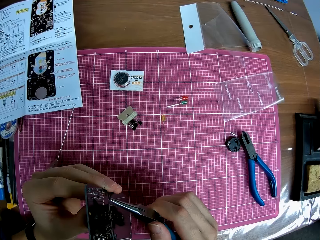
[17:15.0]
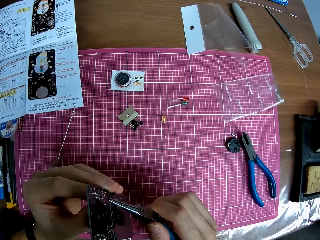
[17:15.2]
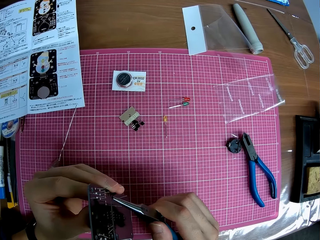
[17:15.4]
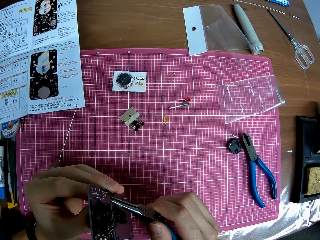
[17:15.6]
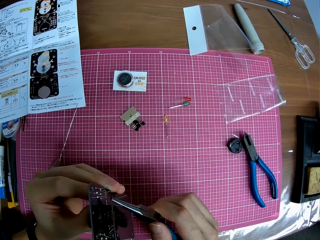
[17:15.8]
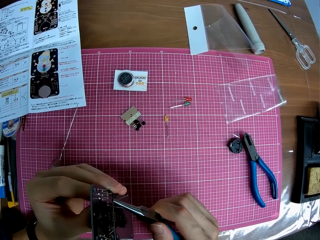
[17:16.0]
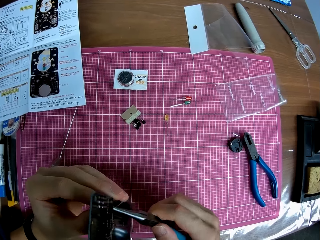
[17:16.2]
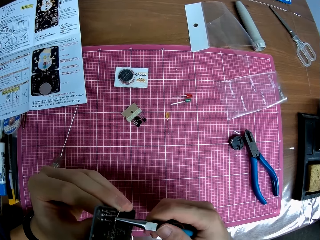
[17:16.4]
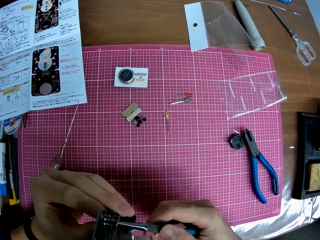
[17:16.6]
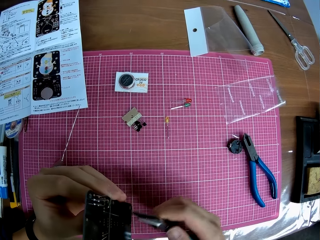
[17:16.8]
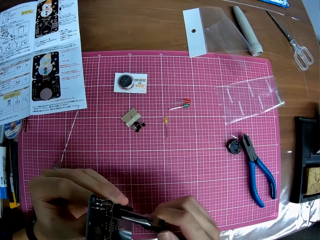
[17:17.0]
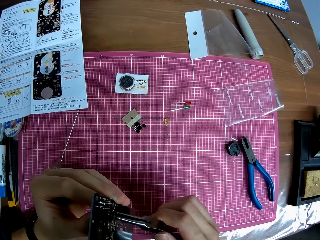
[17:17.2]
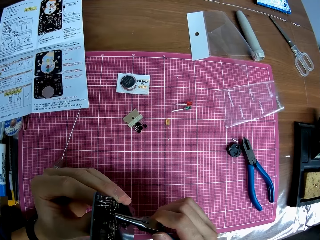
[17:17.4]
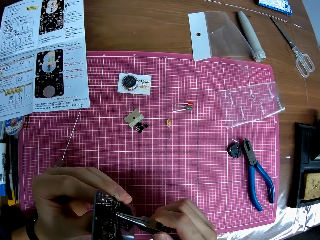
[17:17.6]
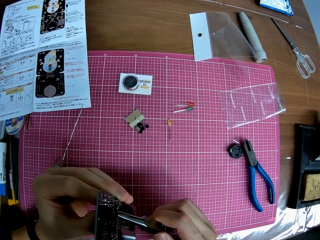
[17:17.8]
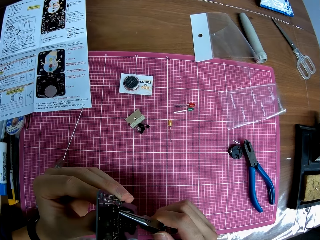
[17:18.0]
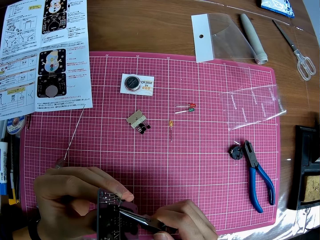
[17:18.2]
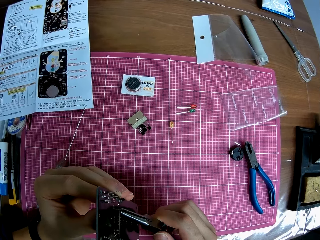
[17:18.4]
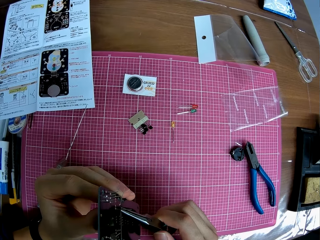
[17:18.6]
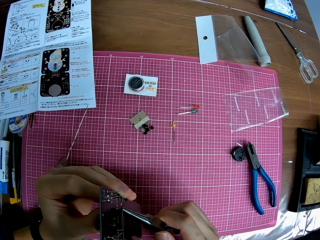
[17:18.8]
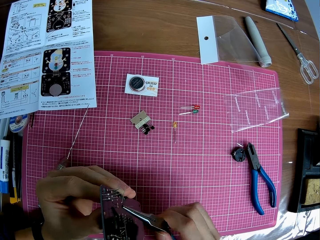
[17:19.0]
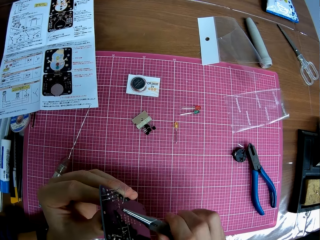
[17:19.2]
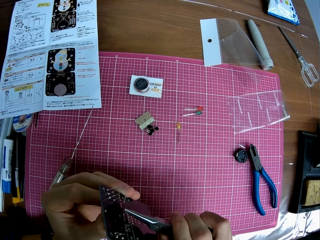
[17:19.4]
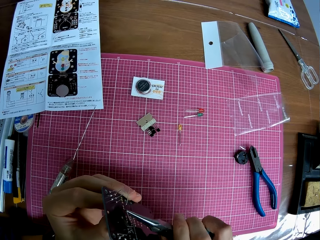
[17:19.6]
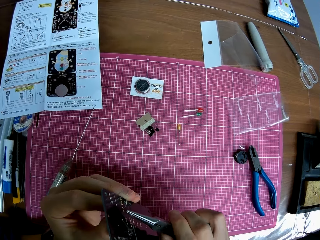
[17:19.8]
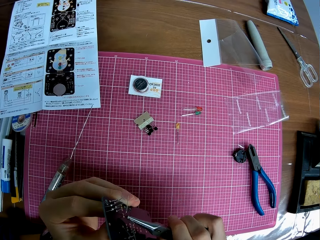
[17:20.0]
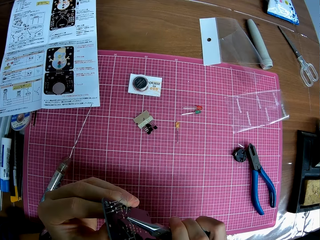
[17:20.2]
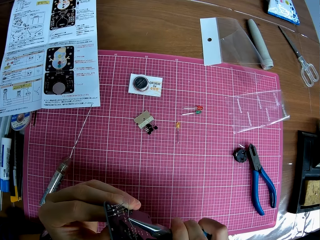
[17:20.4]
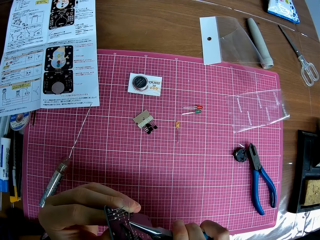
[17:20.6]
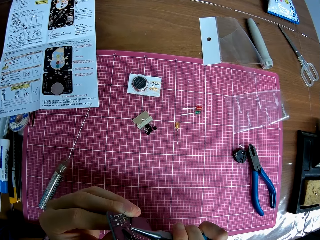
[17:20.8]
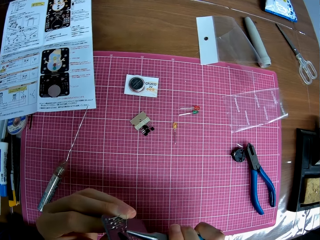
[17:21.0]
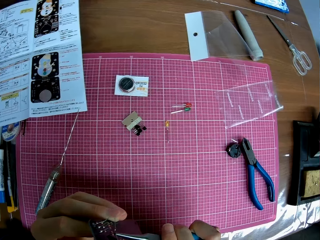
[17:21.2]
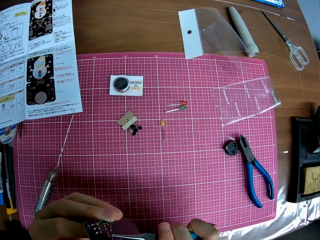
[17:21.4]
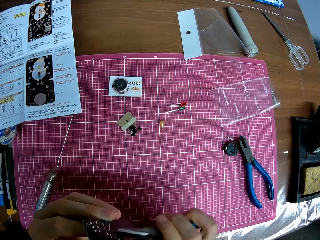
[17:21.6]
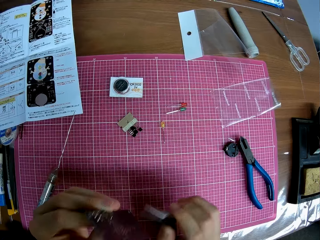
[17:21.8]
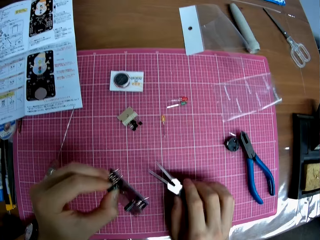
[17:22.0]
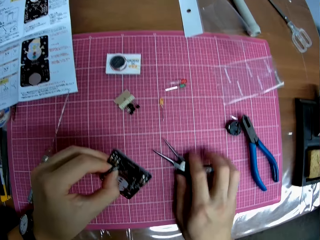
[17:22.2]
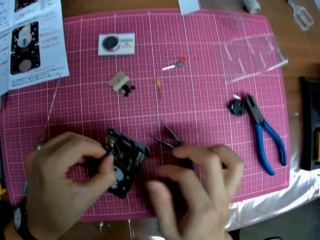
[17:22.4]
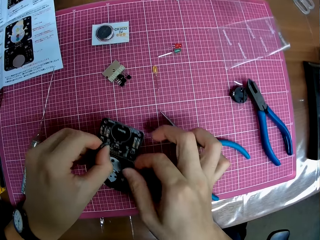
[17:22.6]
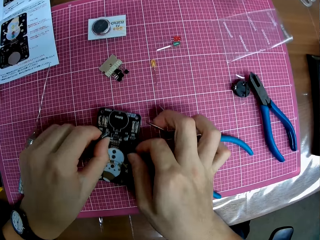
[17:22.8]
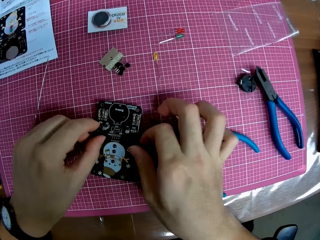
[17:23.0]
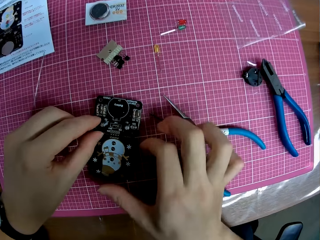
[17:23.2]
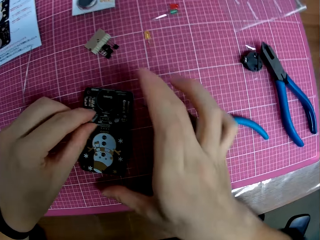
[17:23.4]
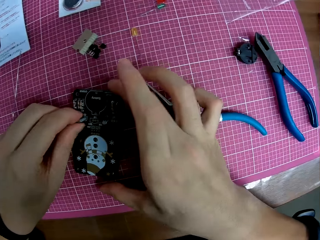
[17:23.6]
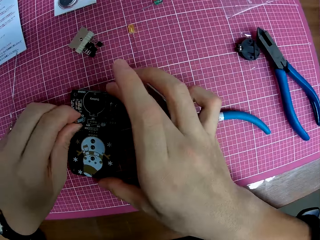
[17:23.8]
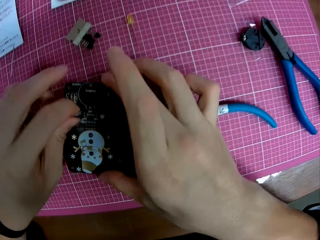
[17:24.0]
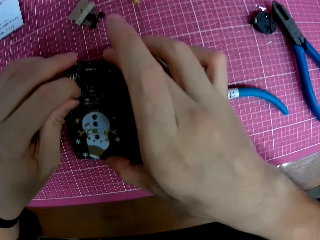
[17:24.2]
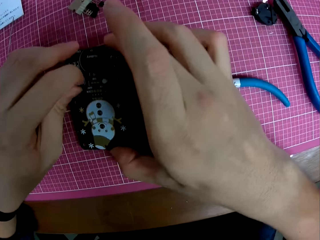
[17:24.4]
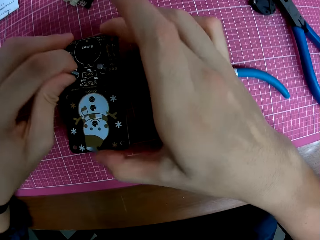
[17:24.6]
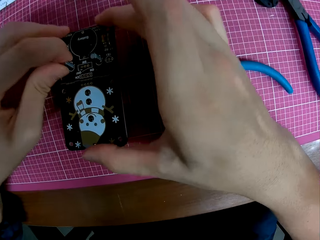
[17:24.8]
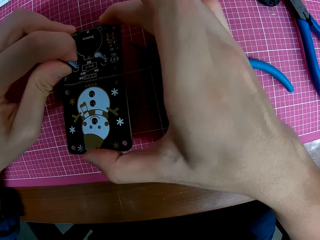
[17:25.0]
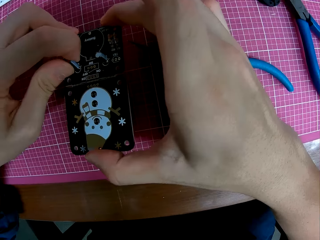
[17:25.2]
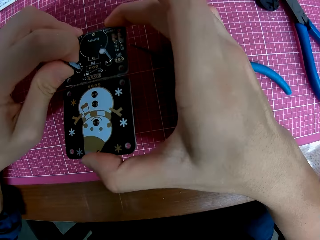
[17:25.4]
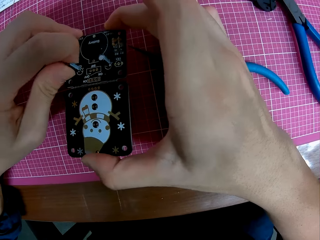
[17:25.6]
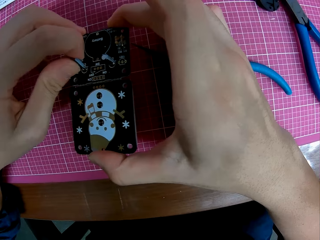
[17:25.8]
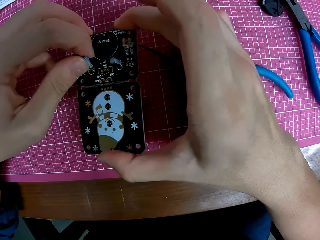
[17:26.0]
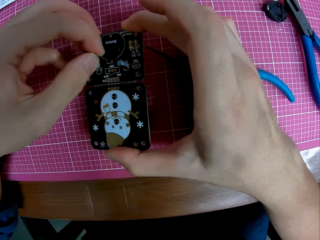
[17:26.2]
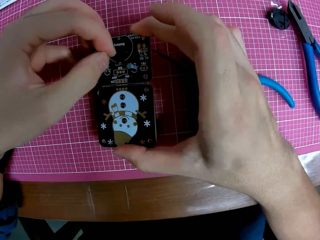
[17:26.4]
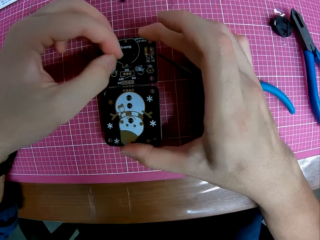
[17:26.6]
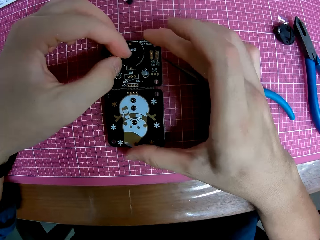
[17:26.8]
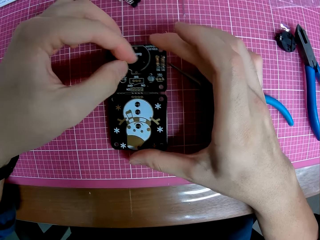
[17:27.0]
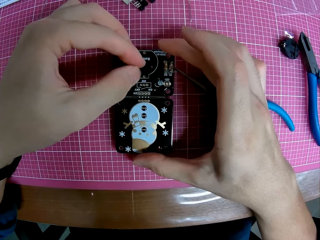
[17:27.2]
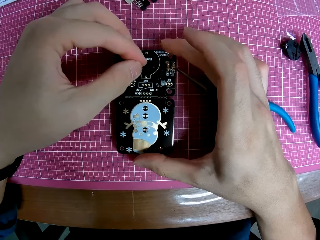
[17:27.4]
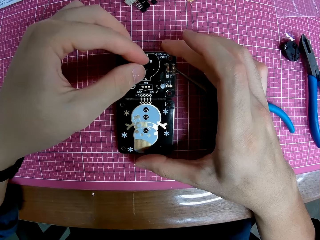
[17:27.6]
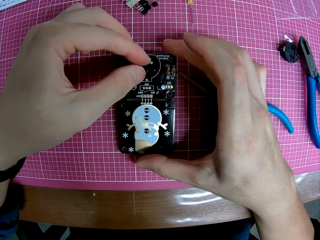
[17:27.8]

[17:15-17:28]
The camera wearer uses the nose cutter on the electronic hardware. He twists the wire in the electronic motherboard. He adjusts the electronic hardware in his hands. He drops the nose cutter on the table. He adjusts the electronic component.

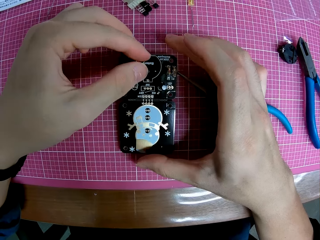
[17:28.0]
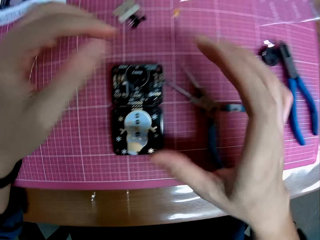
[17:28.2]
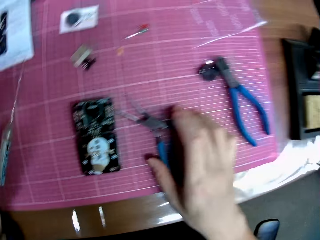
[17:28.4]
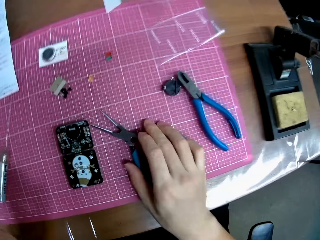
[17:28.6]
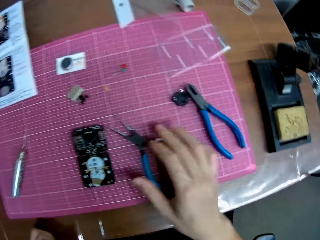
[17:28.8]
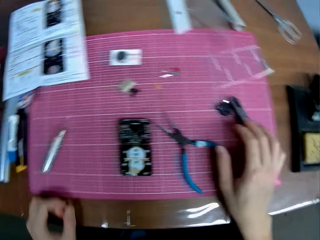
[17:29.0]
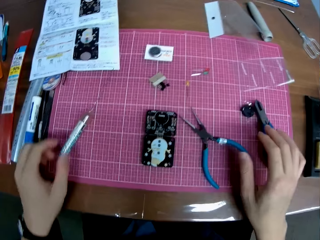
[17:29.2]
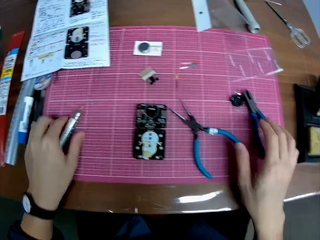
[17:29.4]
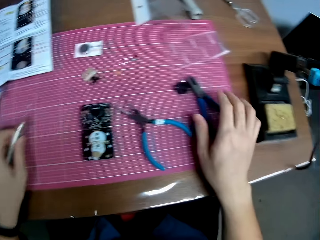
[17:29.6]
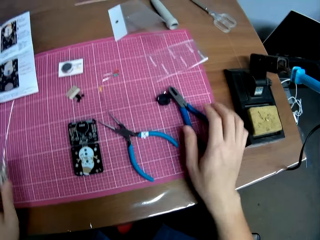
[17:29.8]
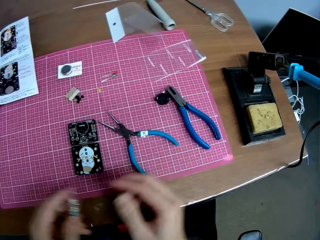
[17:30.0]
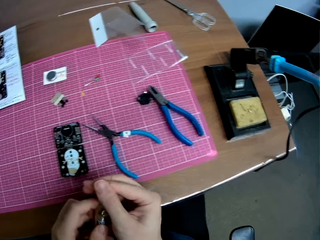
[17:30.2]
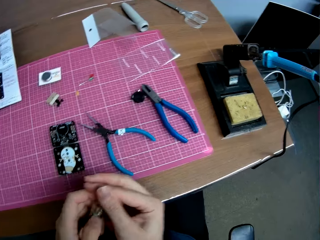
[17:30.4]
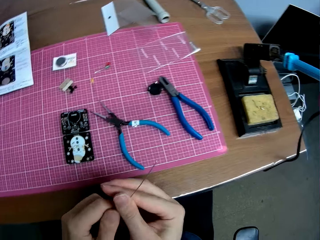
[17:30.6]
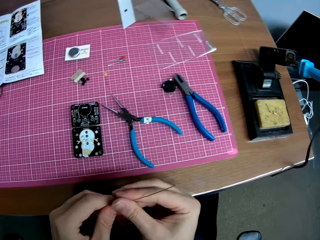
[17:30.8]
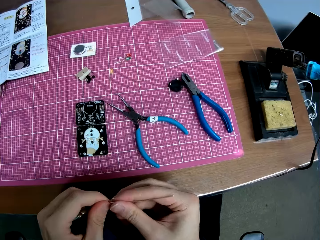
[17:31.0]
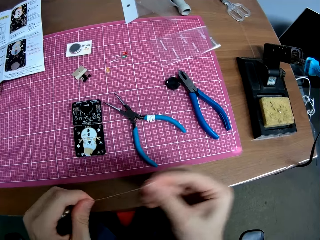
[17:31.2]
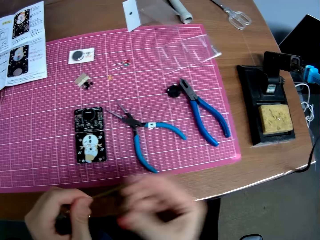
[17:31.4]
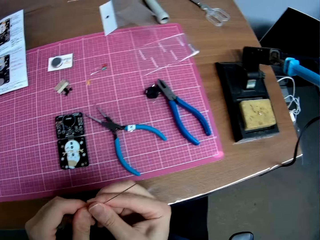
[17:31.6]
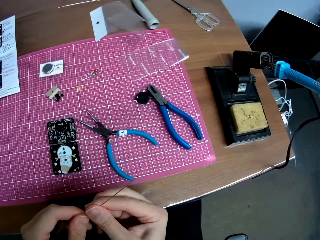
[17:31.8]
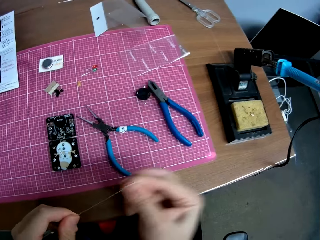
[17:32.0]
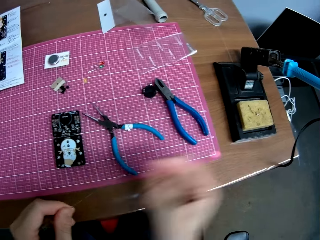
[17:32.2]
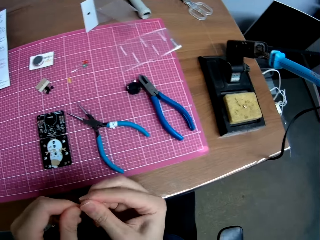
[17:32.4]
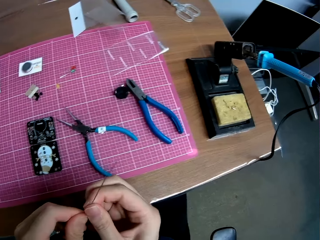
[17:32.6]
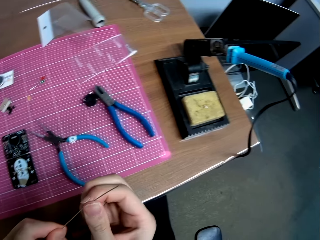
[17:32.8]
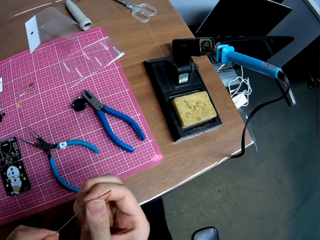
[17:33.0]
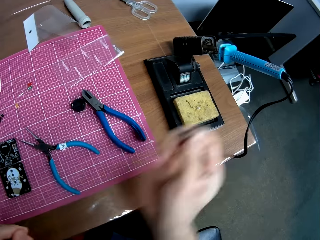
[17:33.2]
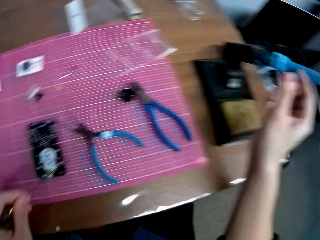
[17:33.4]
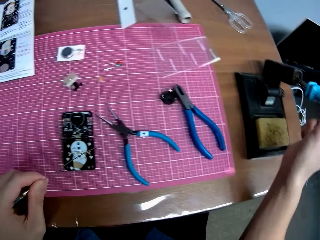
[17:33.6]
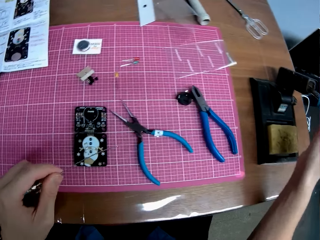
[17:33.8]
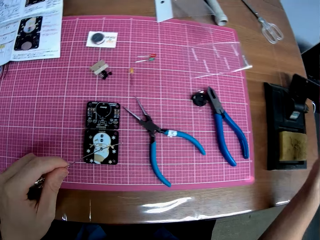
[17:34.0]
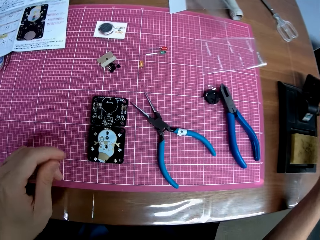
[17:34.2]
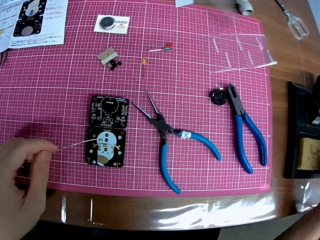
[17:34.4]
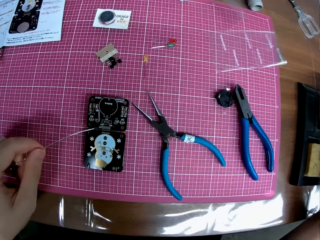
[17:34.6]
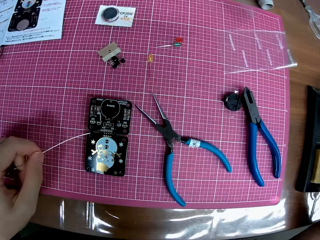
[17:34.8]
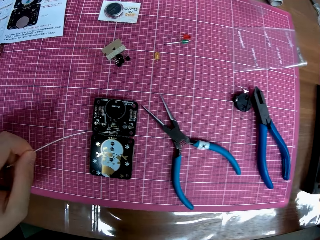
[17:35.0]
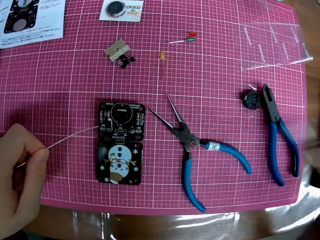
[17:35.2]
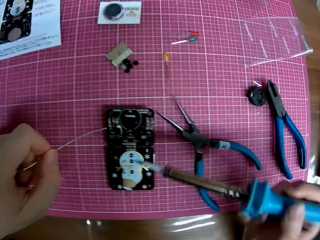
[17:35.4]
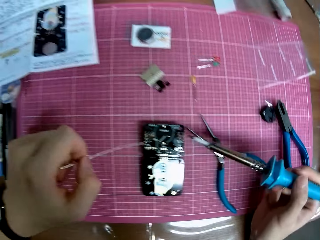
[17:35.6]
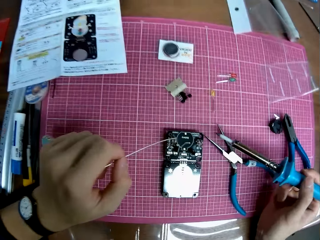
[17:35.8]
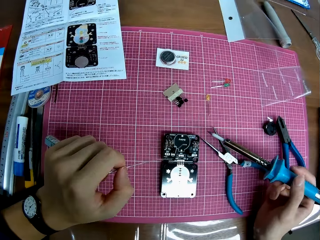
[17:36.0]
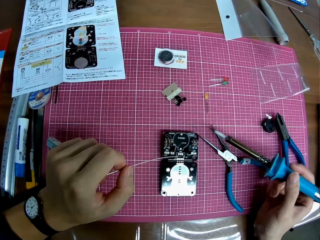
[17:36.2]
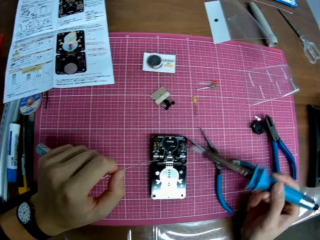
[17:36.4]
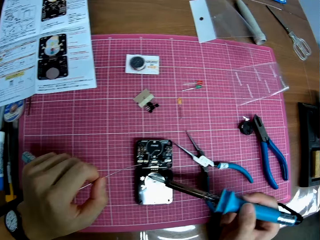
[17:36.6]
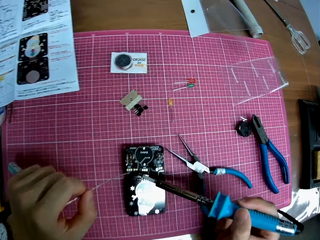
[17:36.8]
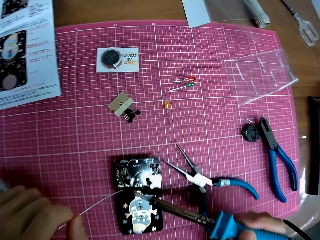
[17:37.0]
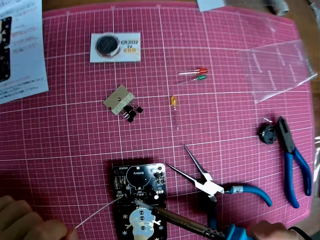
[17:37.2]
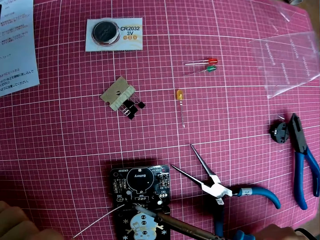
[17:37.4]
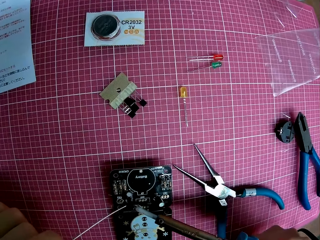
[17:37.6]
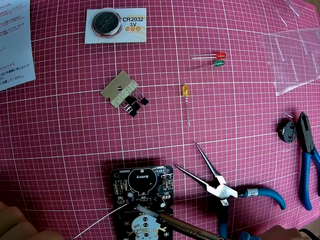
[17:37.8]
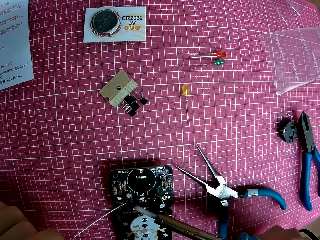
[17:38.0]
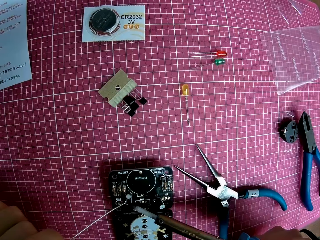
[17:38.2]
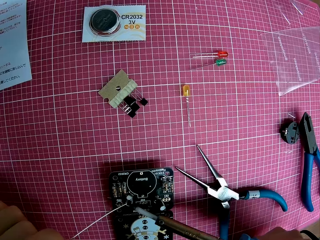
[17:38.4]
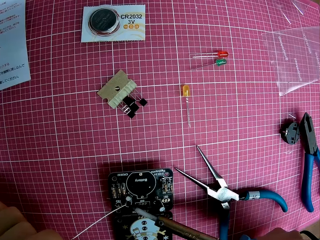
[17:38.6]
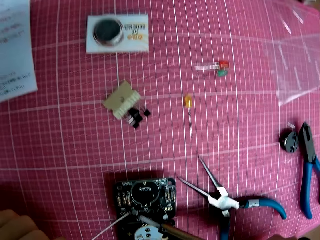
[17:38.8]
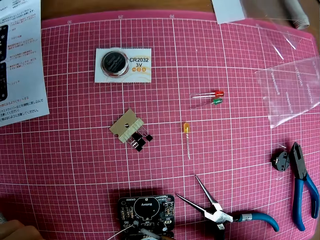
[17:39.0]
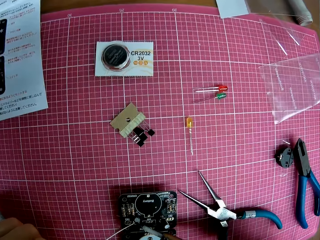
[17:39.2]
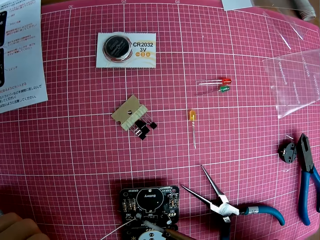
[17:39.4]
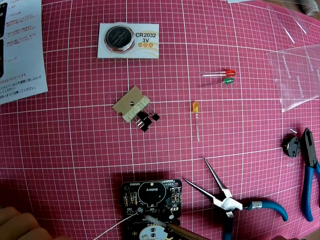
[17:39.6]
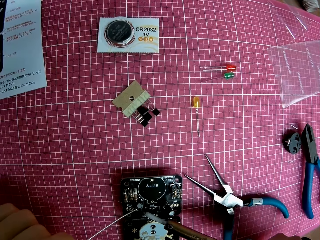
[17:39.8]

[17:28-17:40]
The camera wearer drops the electronic hardware on the table. He touches the nose cutter on the table. He picks up the solder wire on the table. He adjusts the solder wire in his hands. He touches the solder wire. He picks up the soldering iron on the table. He takes the soldering wire. He repairs the electronic hardware with the soldering iron and solder wire. He solders the soldering wire in the electronic motherboard. He solders it again.
